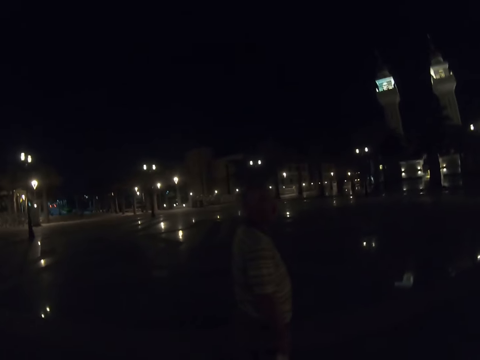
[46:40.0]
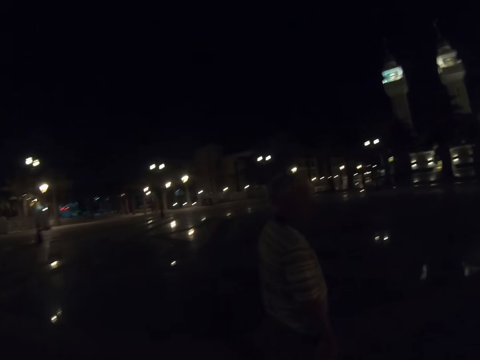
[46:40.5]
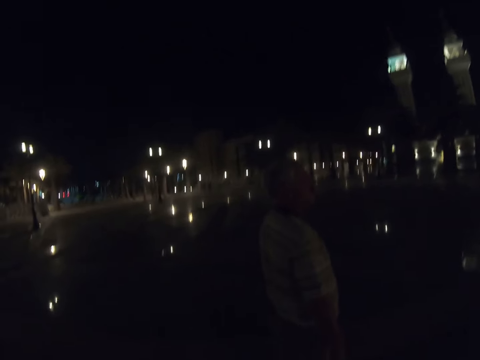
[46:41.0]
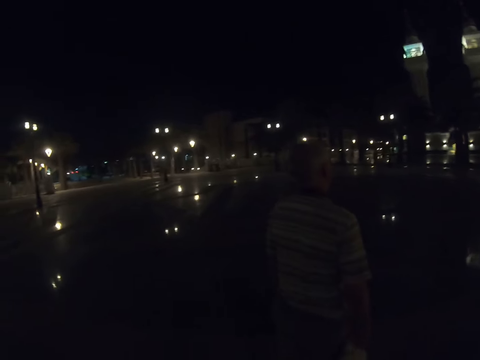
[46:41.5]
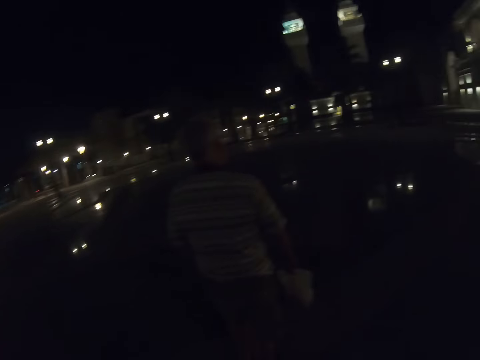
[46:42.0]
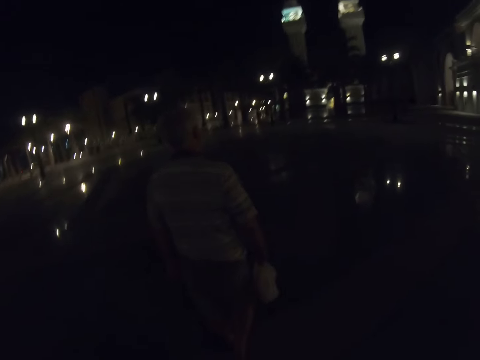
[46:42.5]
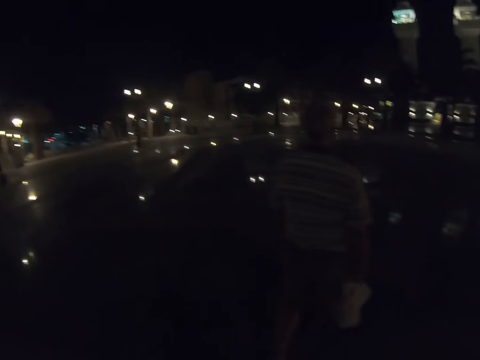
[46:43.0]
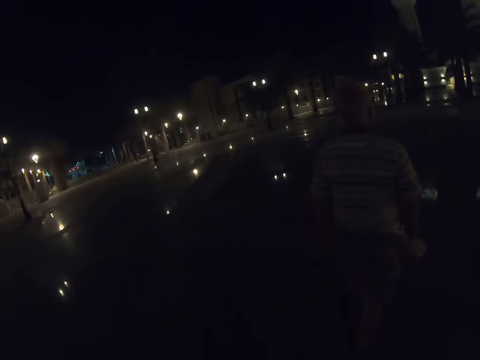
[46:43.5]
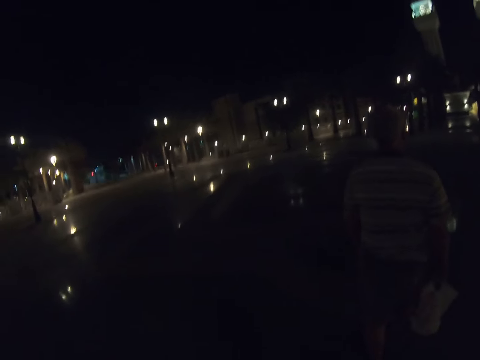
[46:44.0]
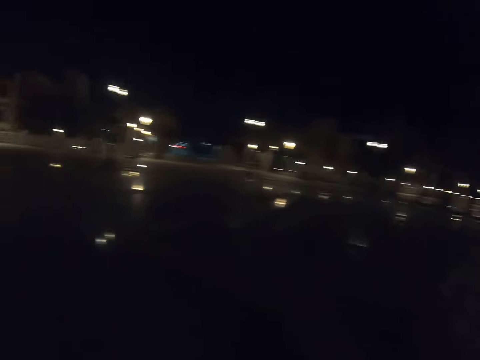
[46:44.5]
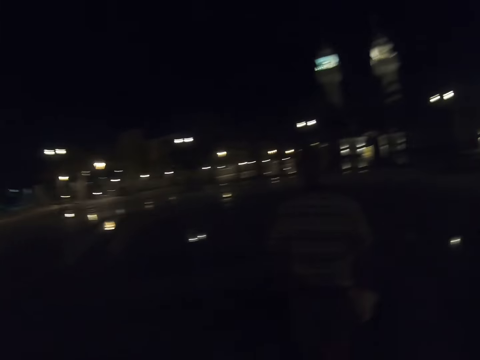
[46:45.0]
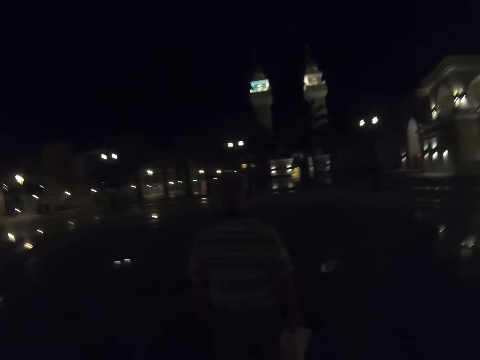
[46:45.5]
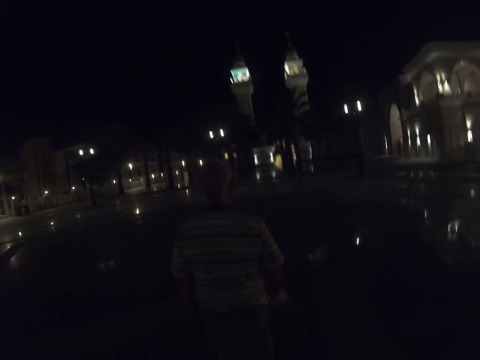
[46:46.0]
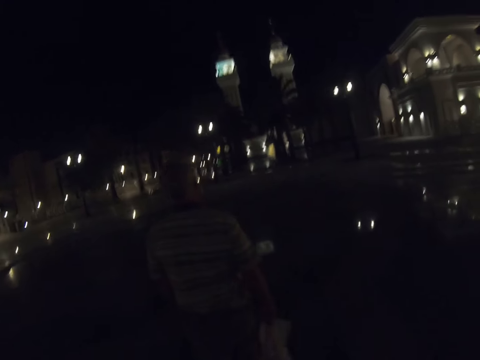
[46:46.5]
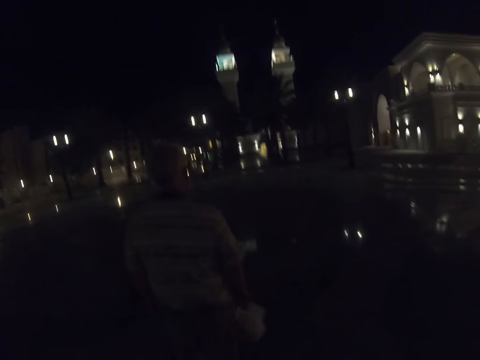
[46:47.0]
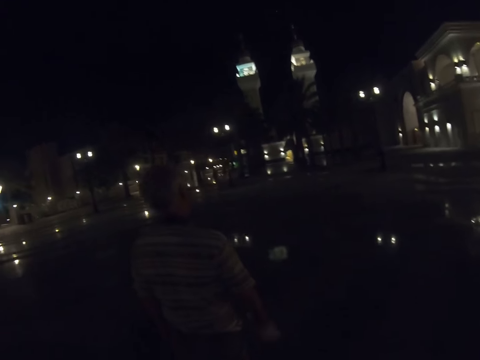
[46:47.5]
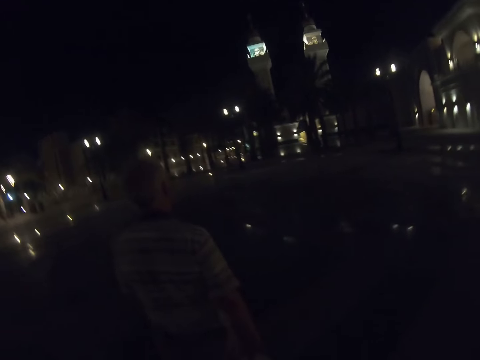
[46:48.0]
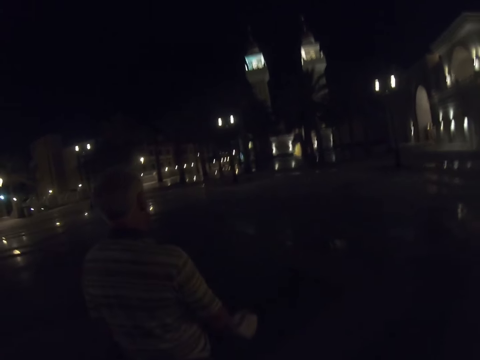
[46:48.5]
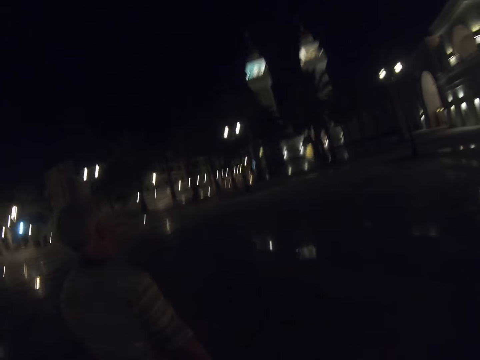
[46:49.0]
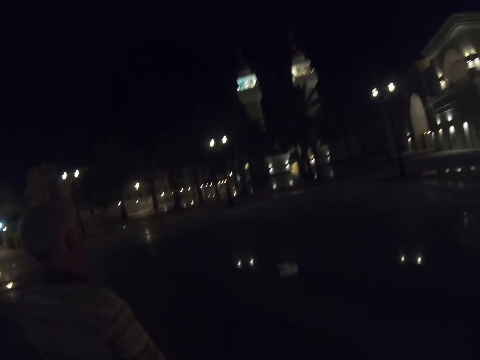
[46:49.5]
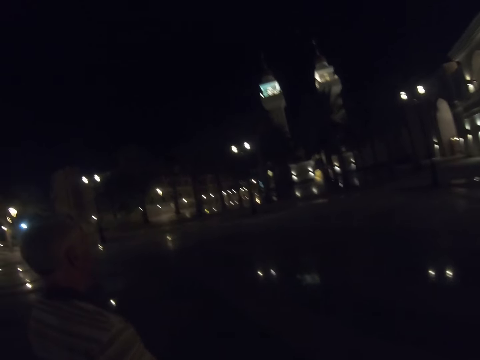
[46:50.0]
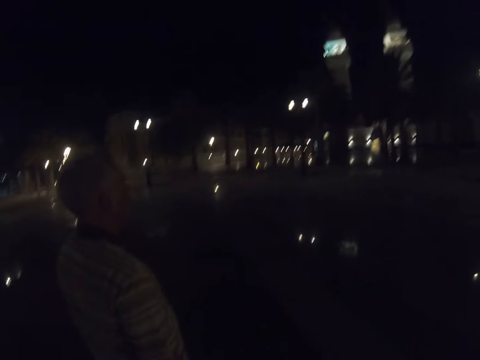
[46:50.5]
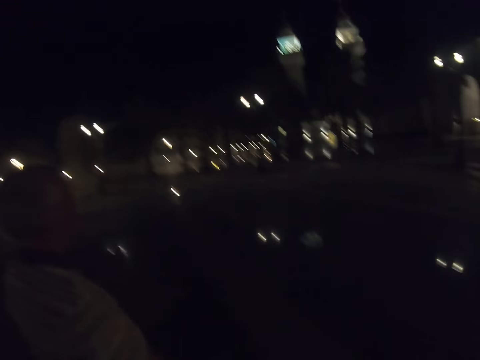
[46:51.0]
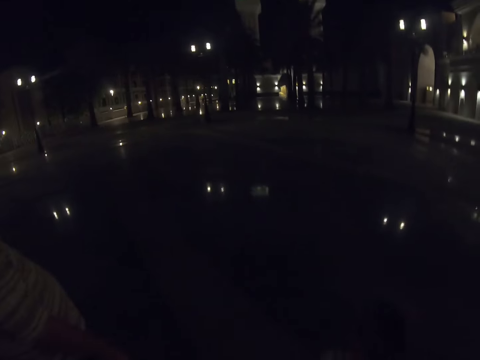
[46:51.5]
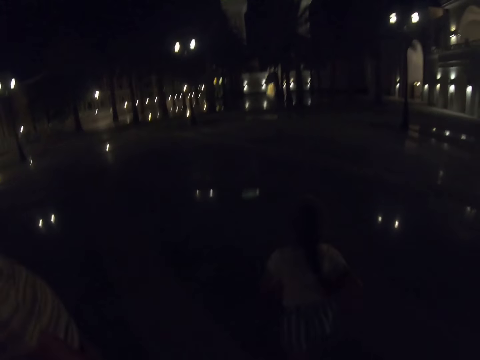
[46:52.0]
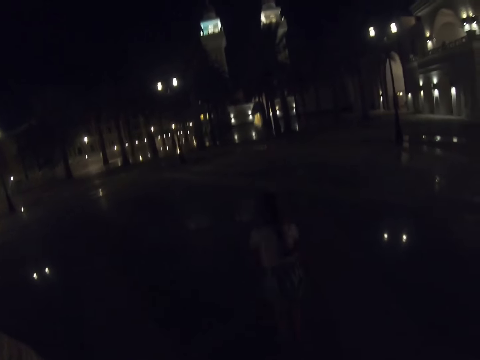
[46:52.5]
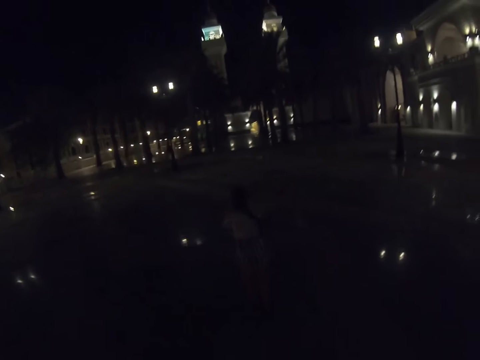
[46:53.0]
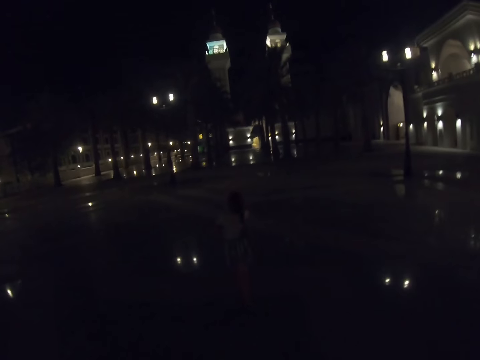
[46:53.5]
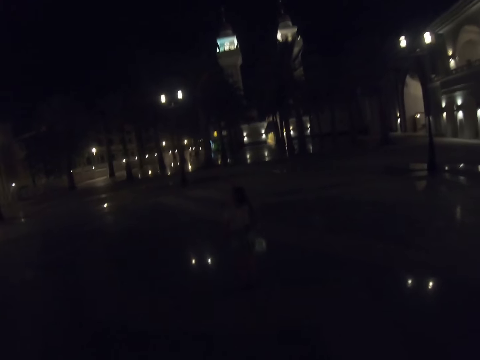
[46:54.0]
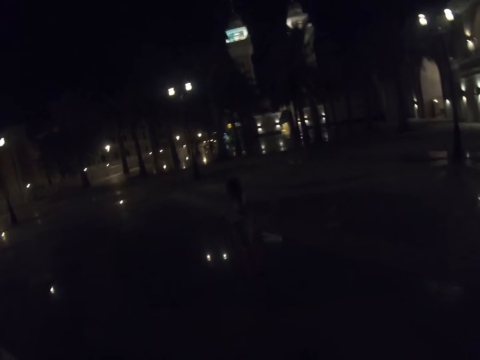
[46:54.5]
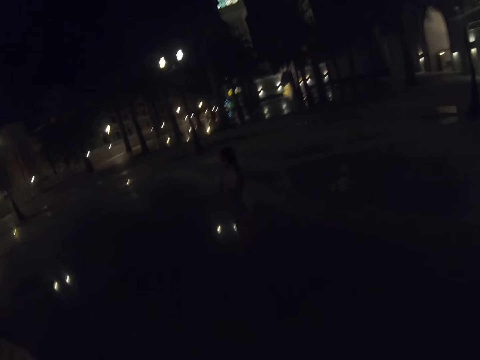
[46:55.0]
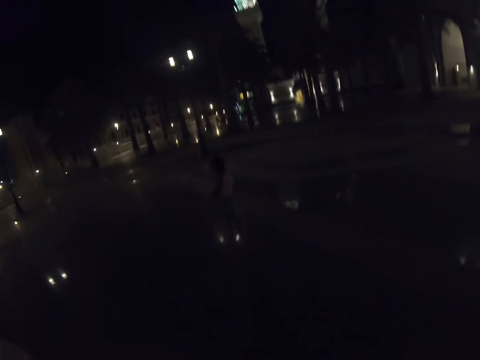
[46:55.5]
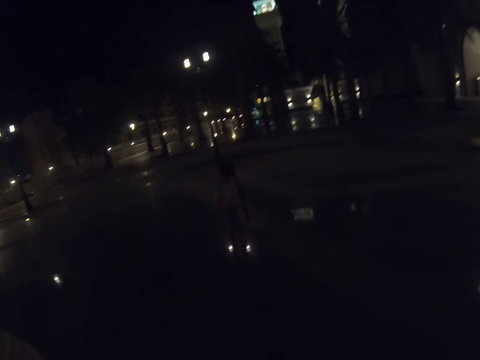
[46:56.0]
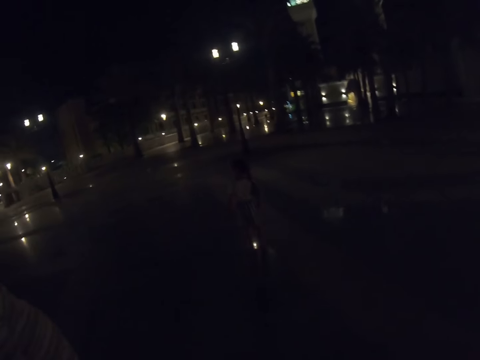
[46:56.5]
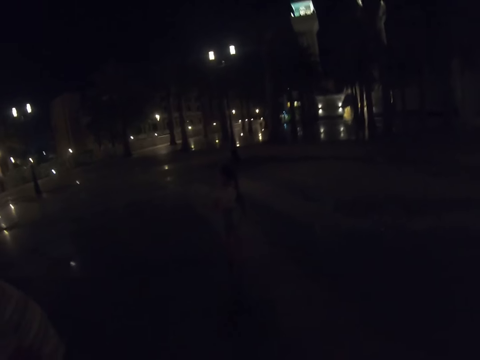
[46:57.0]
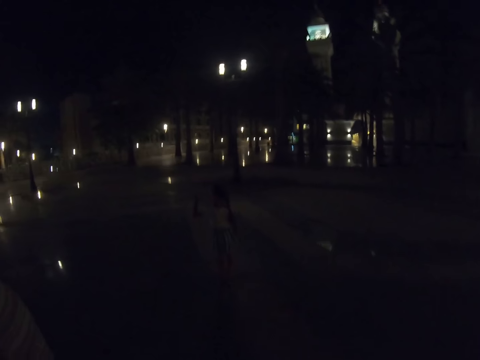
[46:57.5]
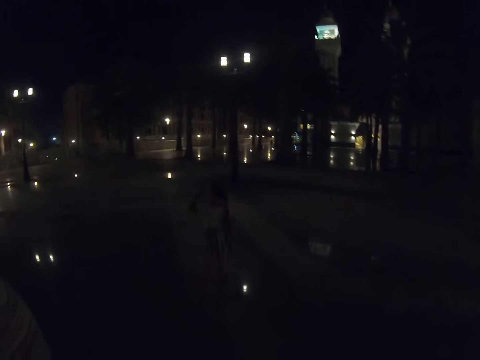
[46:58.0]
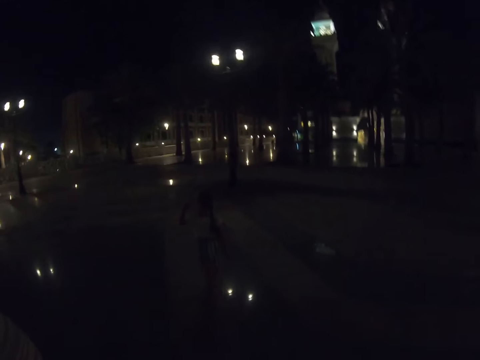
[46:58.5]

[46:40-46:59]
The camera wearer walks around on the pavement with a man. A child runs forward on the pavement. The child walks.

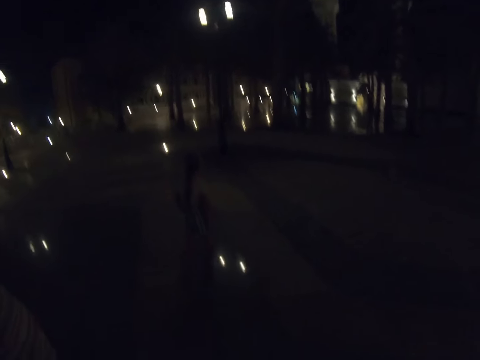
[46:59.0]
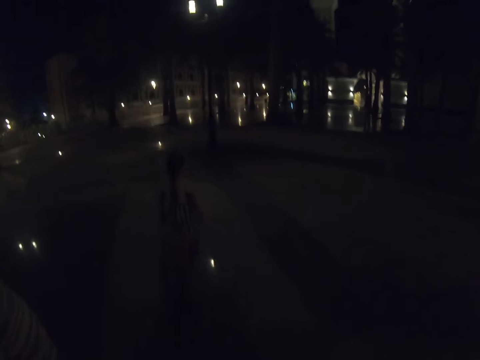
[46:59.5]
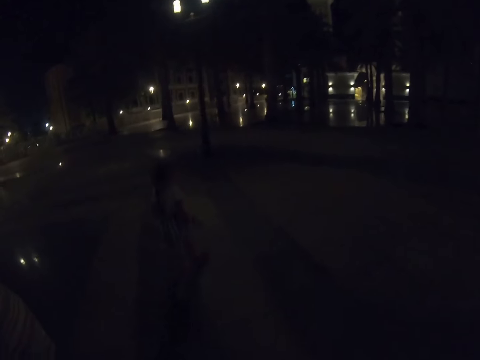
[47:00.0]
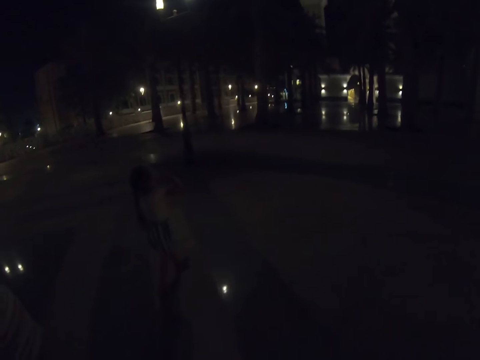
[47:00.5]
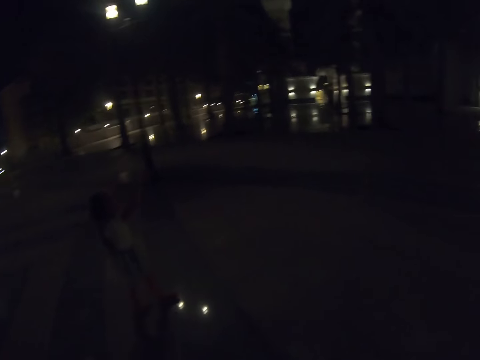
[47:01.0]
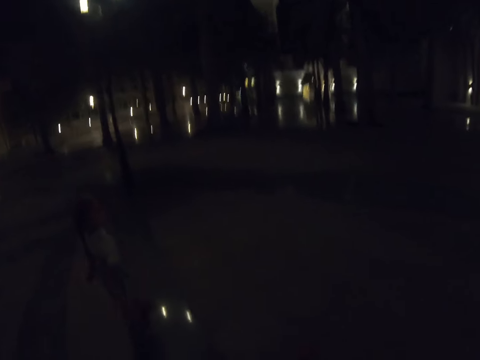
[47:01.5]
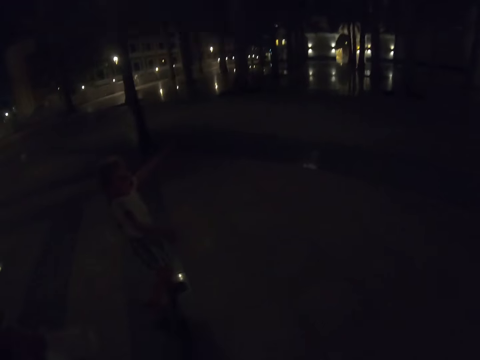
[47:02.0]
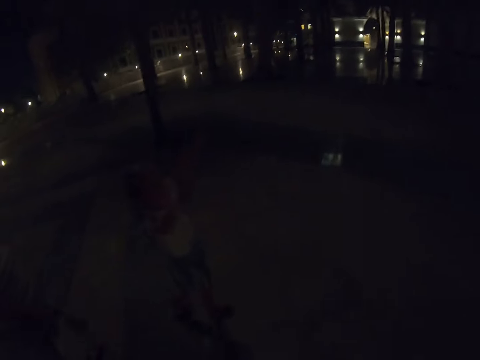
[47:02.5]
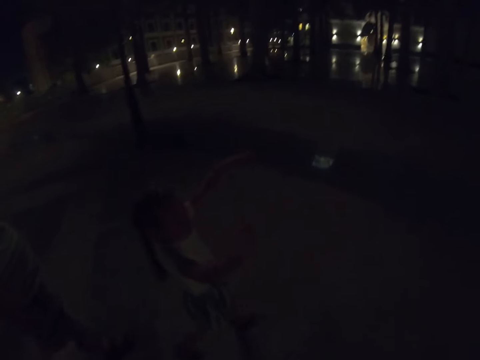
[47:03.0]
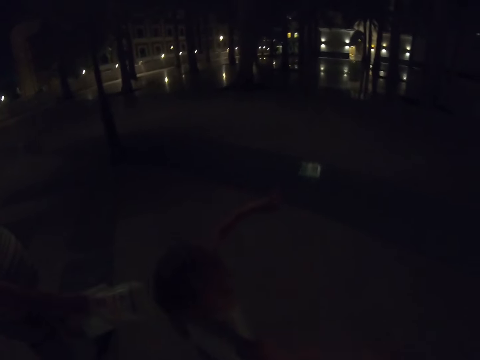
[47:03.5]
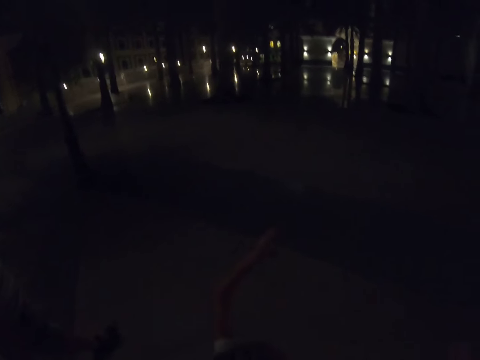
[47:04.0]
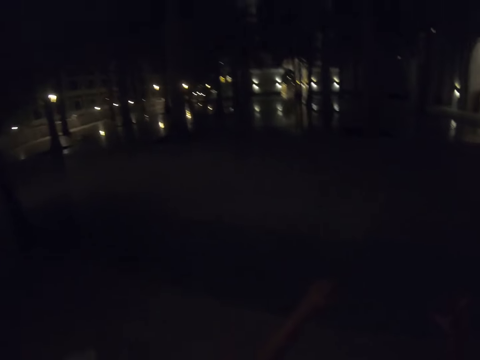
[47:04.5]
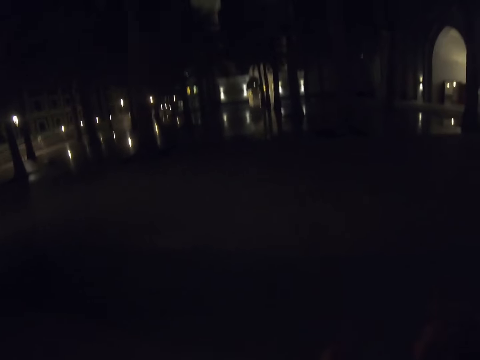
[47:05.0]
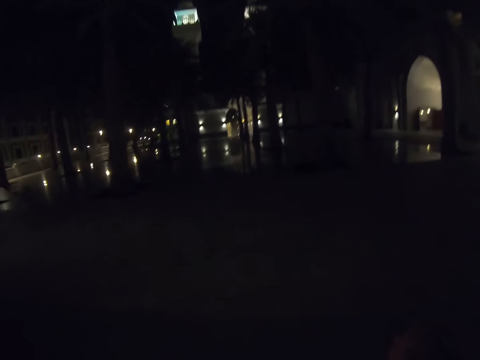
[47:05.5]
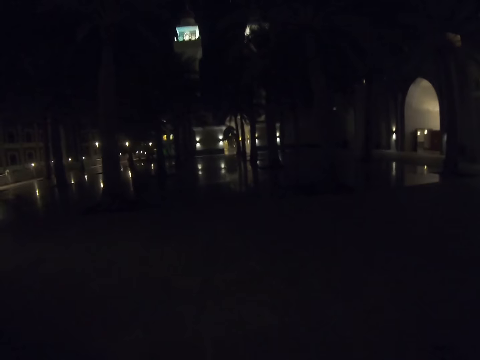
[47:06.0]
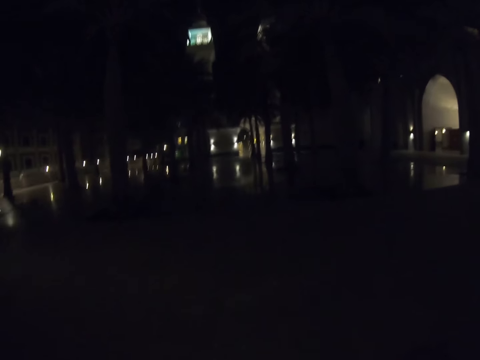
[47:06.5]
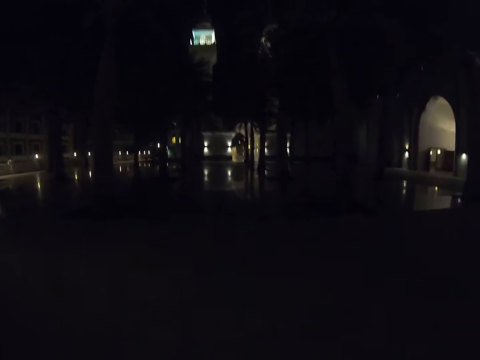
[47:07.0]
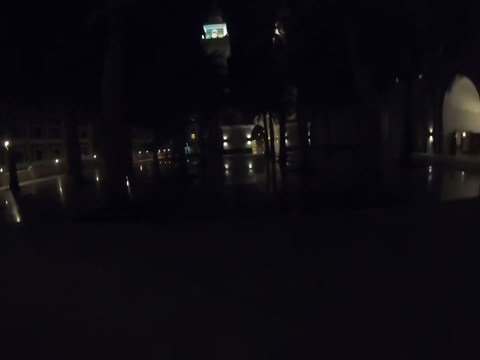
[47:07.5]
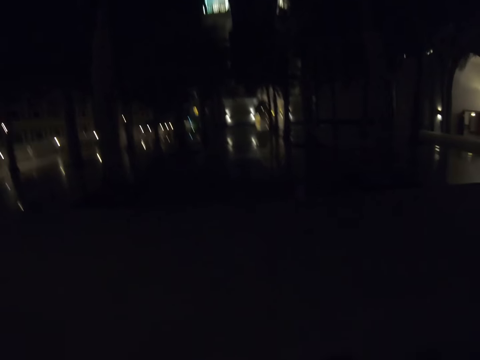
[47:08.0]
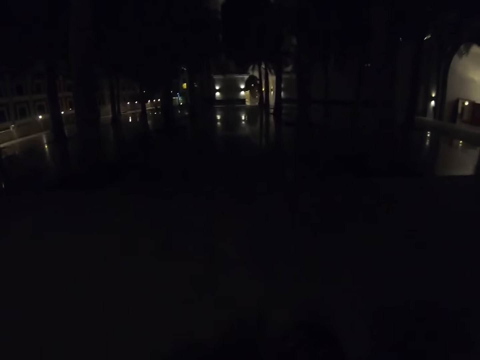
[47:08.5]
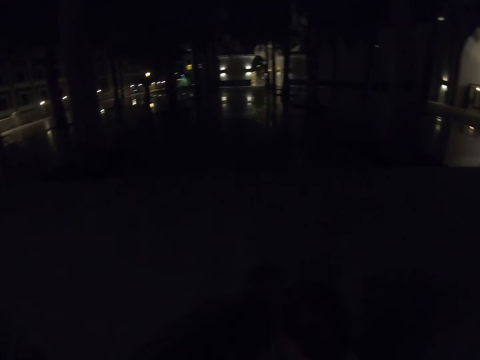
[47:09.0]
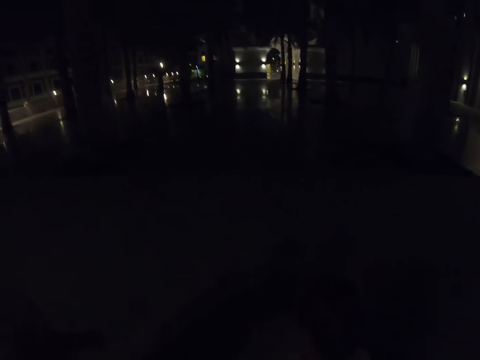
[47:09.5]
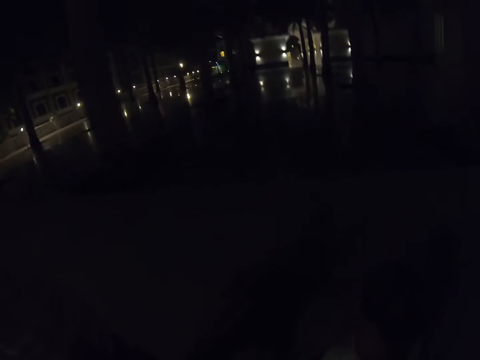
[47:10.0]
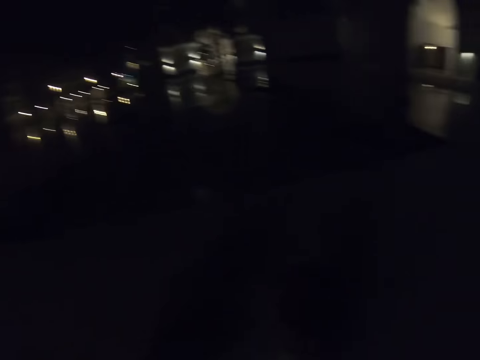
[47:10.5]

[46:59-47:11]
The camera wearer walks around on the pavement with a man and a child.
